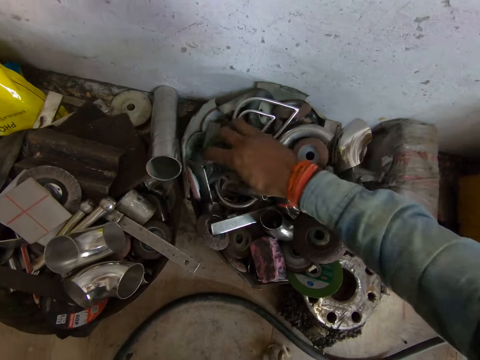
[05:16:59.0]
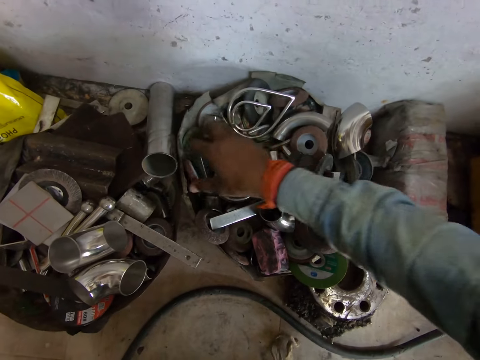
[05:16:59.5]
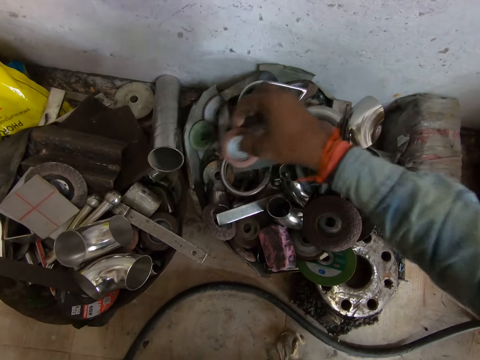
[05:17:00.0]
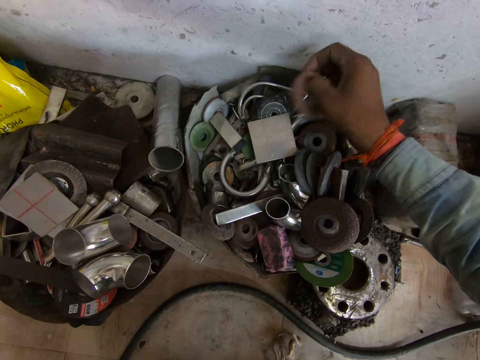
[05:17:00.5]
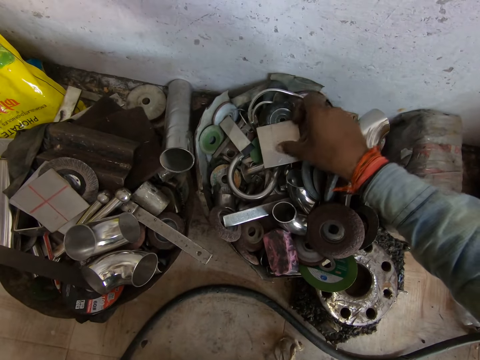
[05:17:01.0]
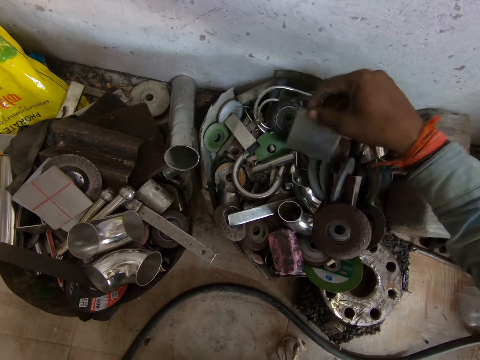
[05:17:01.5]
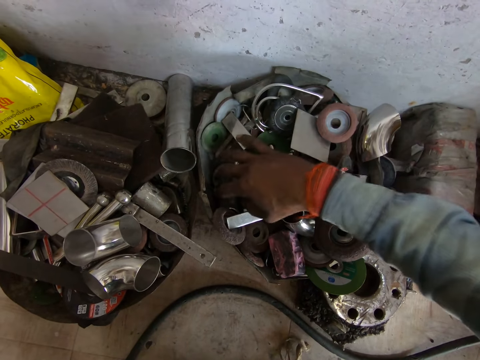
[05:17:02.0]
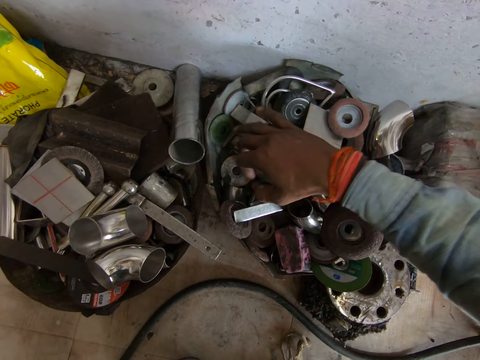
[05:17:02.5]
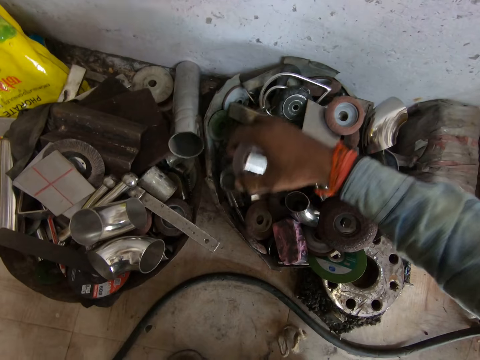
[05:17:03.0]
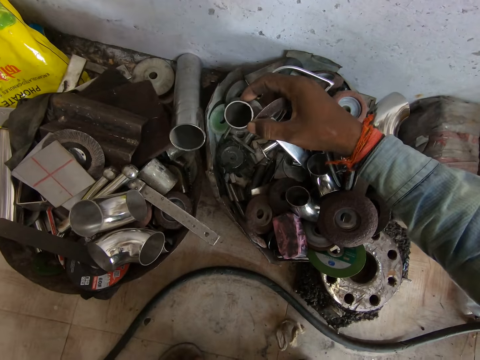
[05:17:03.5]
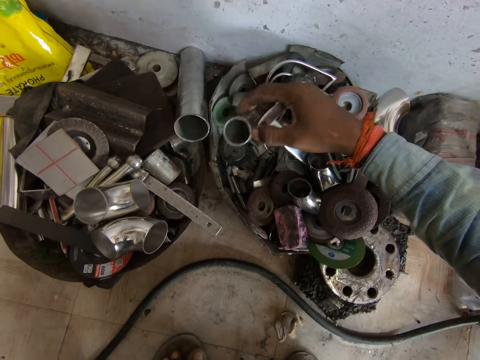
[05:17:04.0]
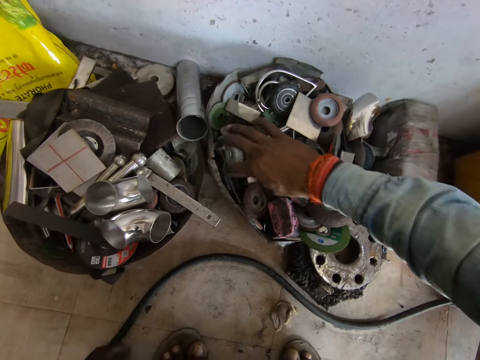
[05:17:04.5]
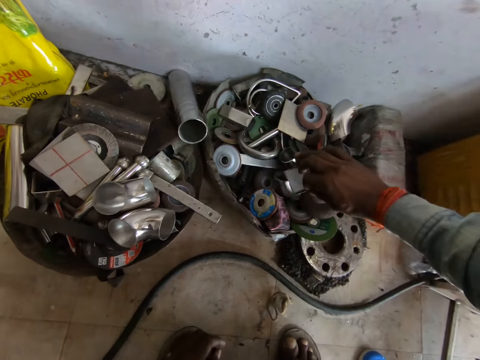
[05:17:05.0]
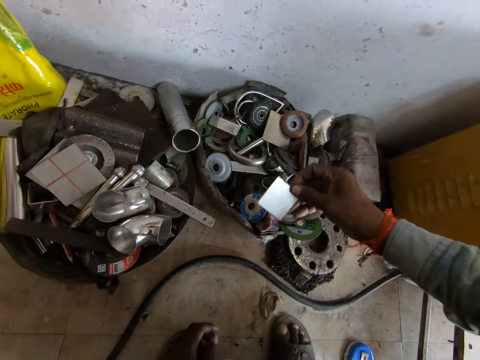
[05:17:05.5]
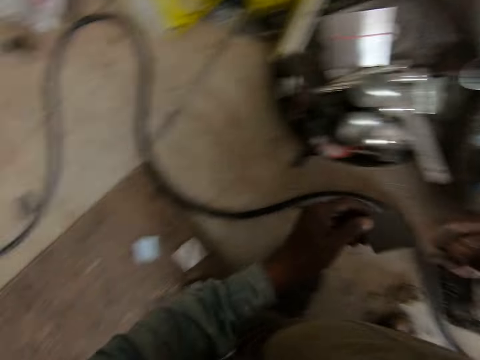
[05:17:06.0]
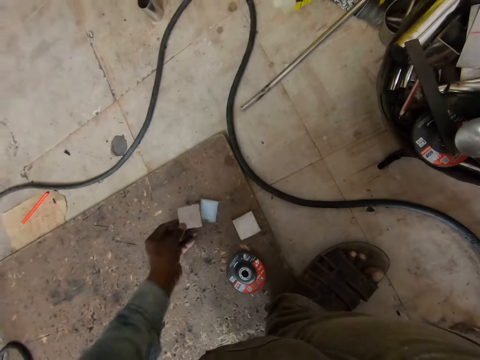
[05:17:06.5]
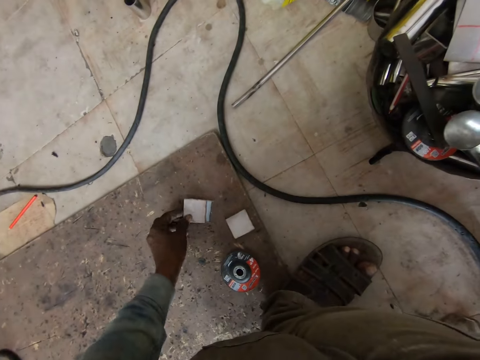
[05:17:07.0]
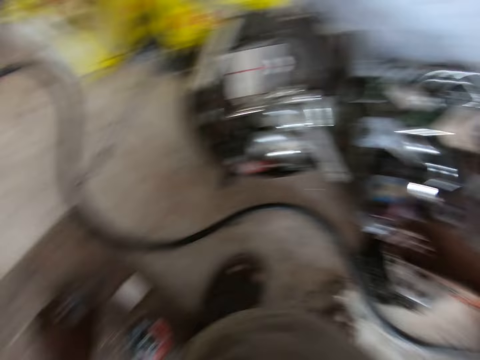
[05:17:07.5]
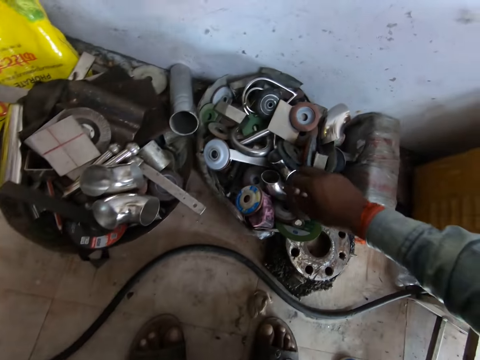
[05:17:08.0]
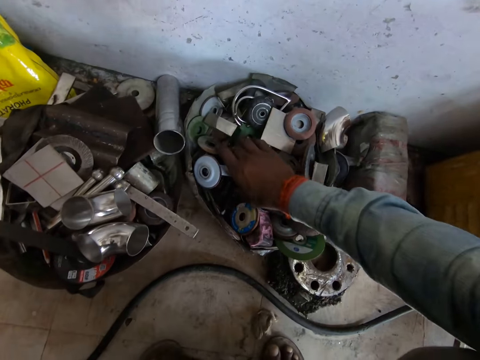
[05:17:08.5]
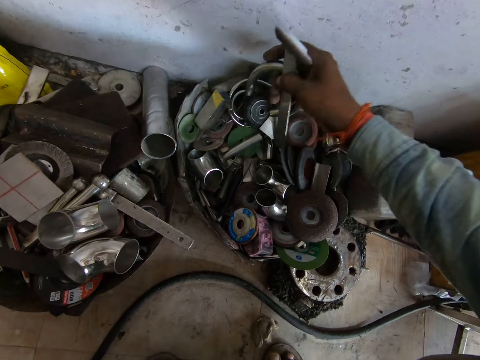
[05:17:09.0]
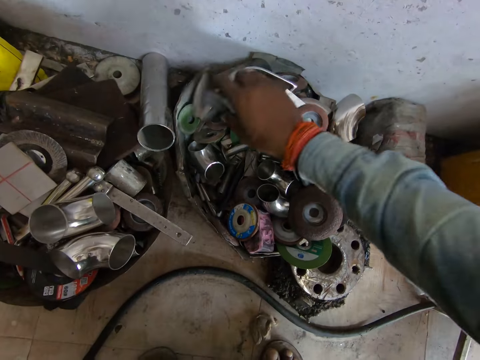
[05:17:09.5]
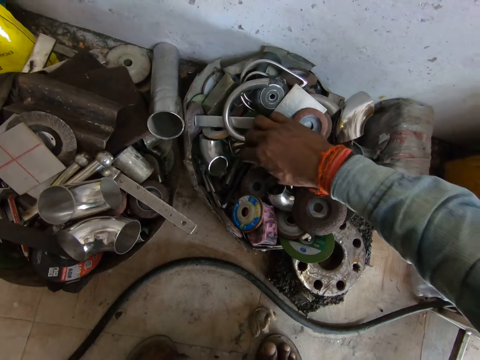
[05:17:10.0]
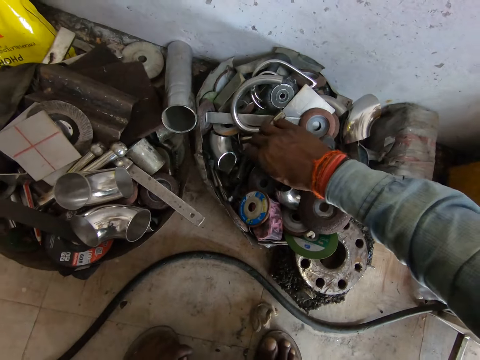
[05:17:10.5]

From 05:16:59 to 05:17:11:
The camera wearer picks an iron plate from the table with his right hand. He drops the iron plate from the table with his right hand. He picks an iron plate or piece of metal from the table with his right hand. He exchanges the piece of metal to the left hand. He places the piece of metal on the floor. He searches for something in the box.

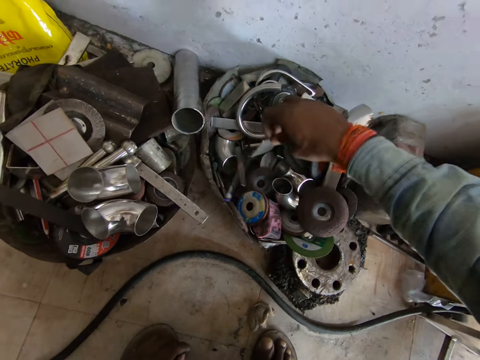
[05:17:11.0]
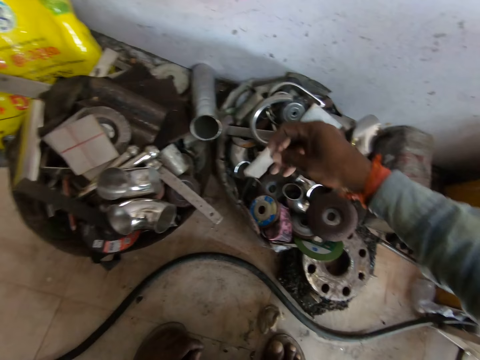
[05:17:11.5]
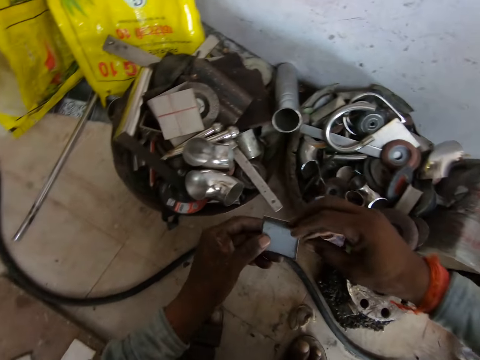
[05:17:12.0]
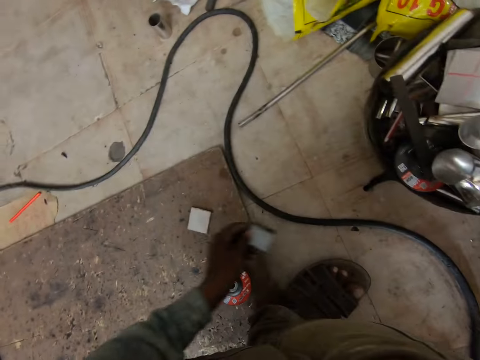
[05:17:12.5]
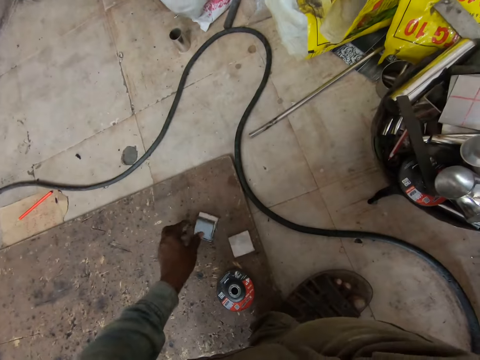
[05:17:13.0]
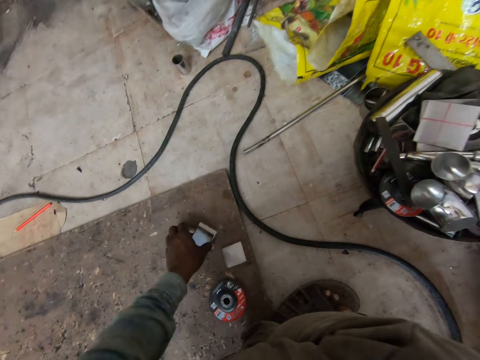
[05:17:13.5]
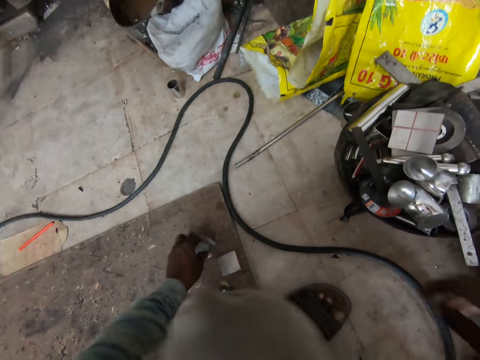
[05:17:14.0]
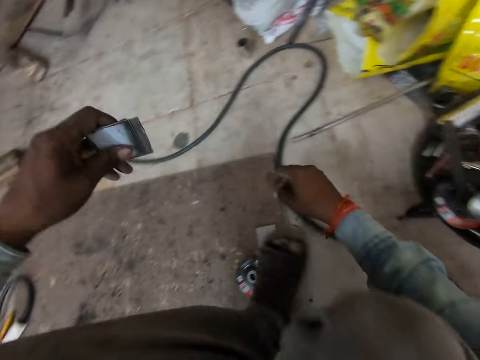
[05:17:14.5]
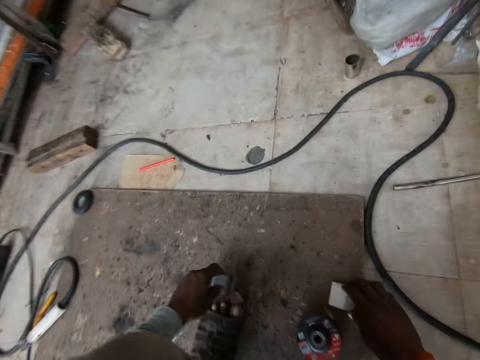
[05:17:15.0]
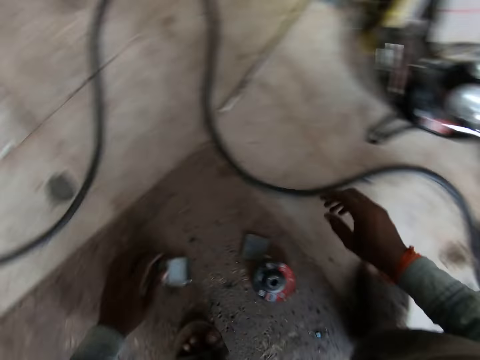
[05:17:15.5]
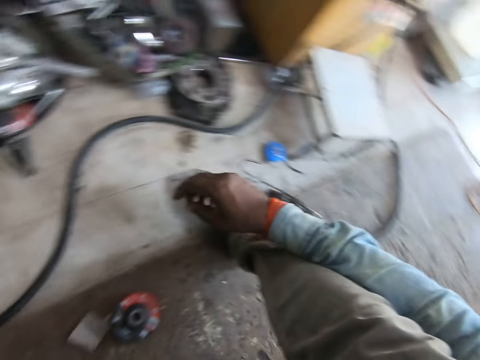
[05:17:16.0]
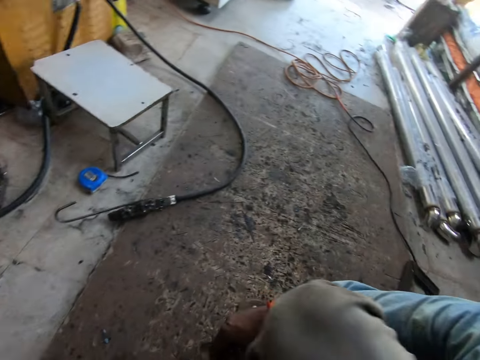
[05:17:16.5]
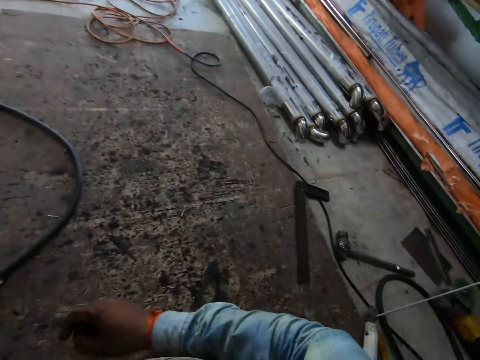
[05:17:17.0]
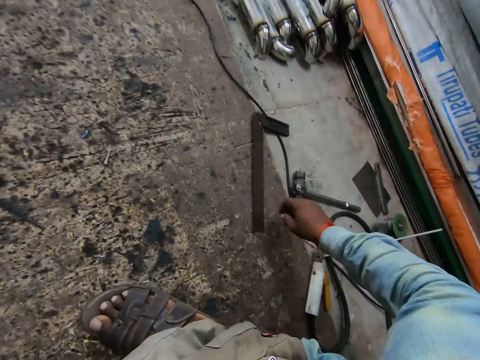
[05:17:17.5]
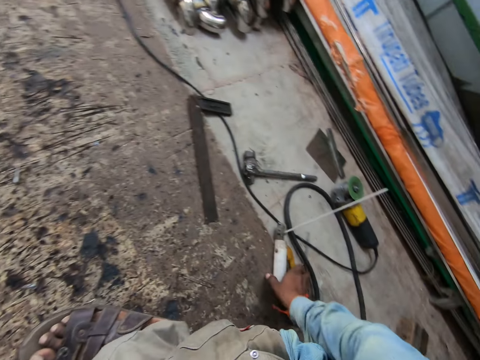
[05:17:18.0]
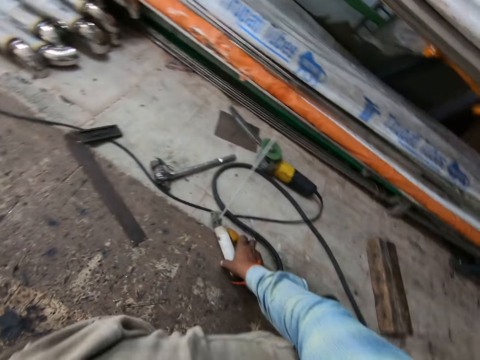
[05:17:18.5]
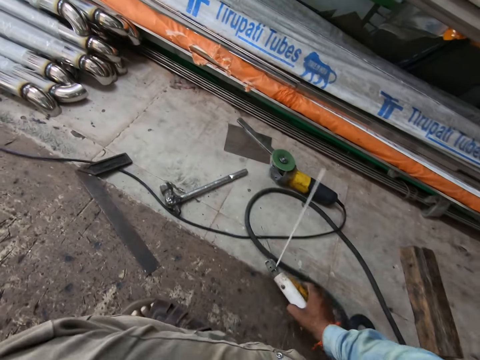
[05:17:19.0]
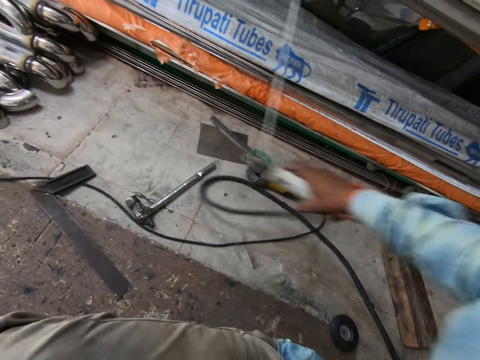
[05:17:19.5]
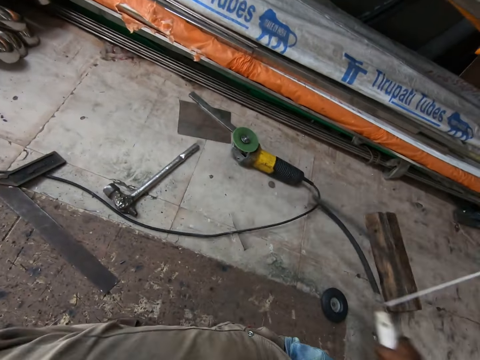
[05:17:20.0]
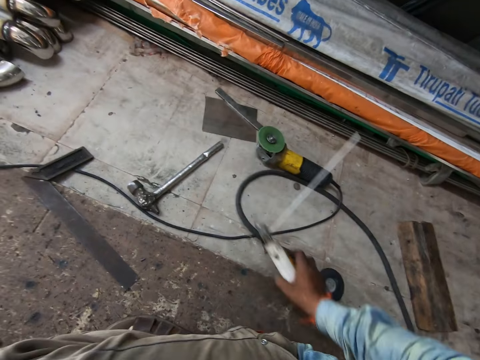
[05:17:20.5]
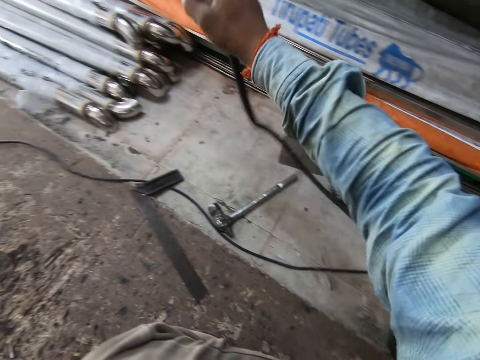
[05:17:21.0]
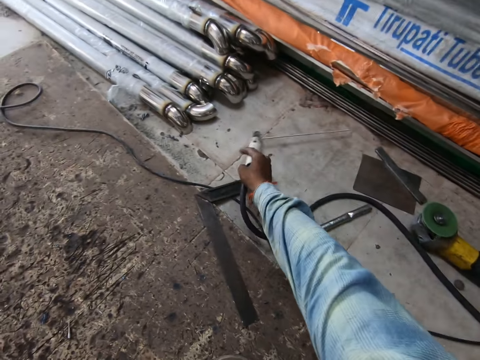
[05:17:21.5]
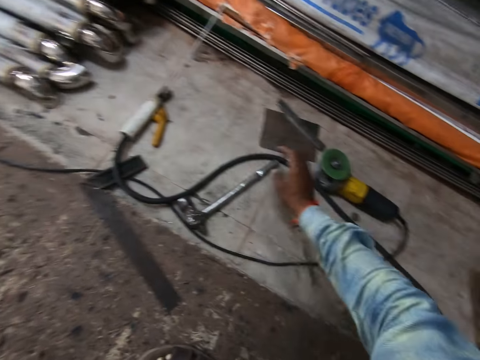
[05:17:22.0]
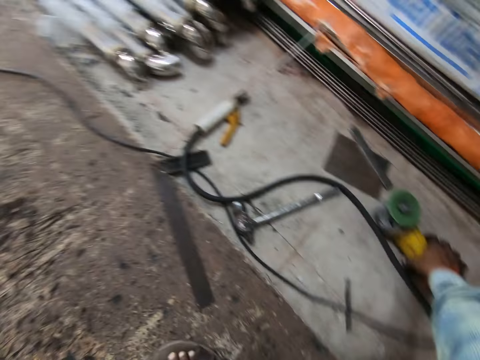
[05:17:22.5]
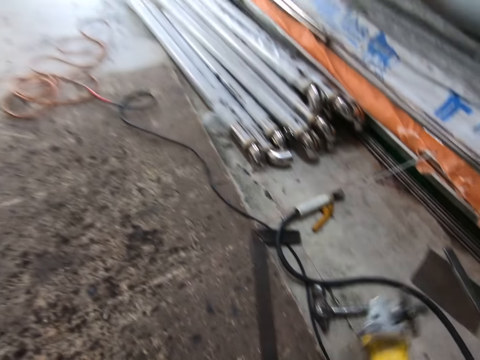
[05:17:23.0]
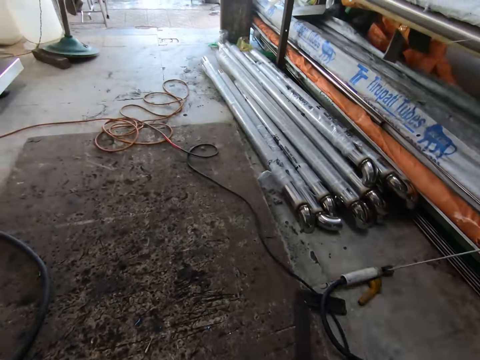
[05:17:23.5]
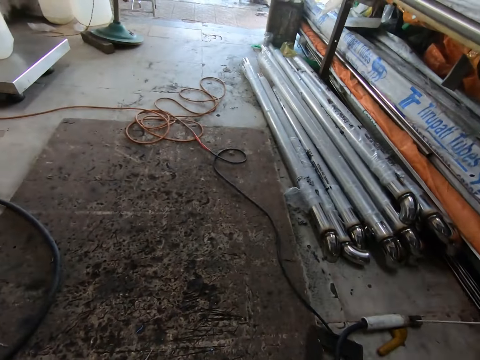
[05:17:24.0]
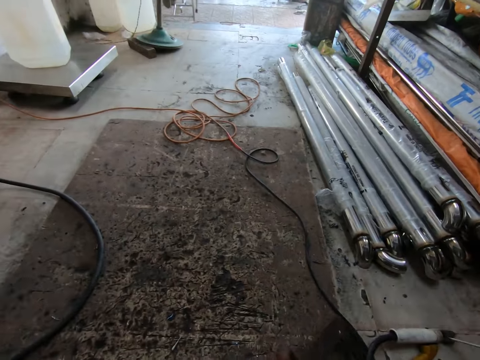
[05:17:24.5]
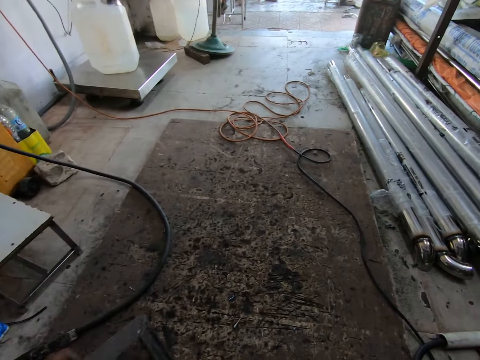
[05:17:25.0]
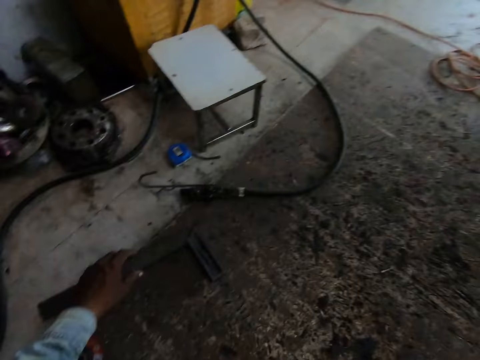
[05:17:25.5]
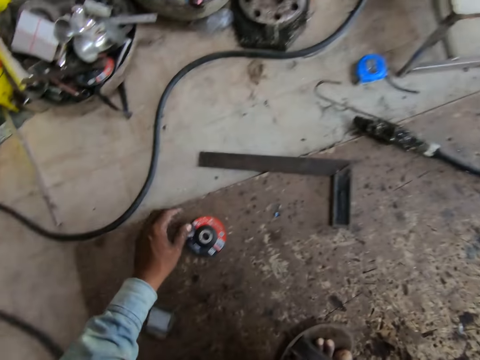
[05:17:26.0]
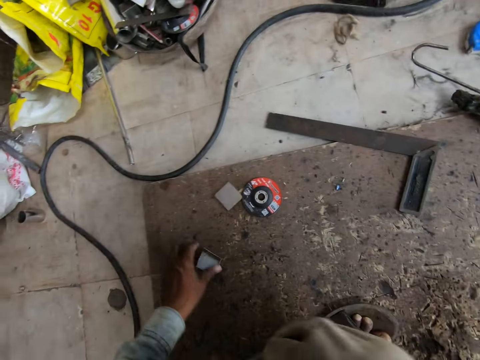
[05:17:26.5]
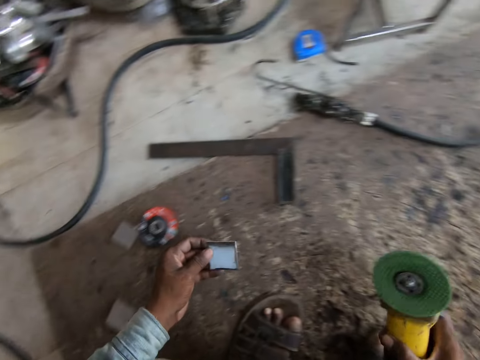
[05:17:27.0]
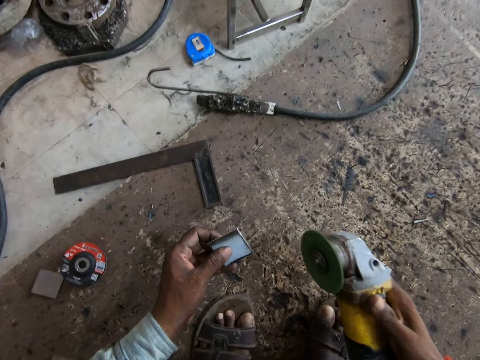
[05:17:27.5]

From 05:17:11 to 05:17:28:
The camera wearer picks a piece of metal or iron plate from the box. He passes the iron plate from his right hand to his left hand. He drops the iron plate in his left hand on the floor. He picks the iron plates on the floor with his left hand. He picks an iron plate from the floor with his right hand. He drops the iron plates in his left hand on the floor. He picks a welding gun from the floor with his right hand. He moves something aside. He drops the welding gun on the floor with his right hand. He picks an angle grinder from the floor with his right hand. He drops a right angle ruler on the floor with his left hand. He picks a welding mirror from the floor with his left hand.
